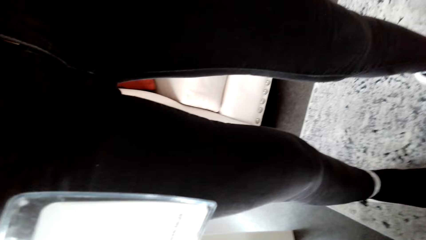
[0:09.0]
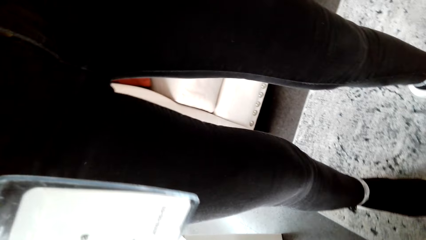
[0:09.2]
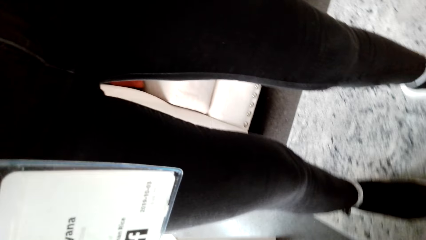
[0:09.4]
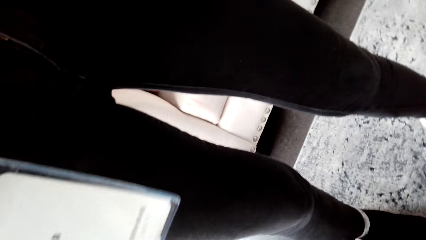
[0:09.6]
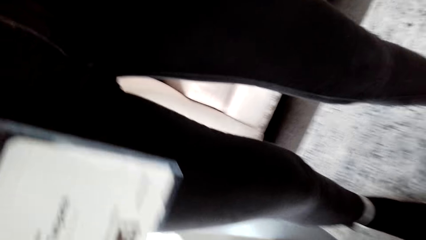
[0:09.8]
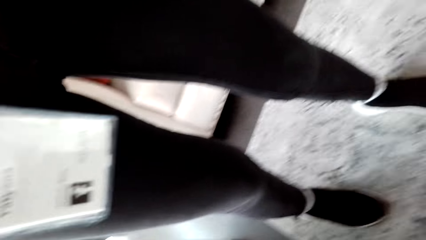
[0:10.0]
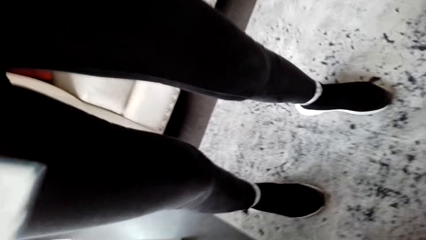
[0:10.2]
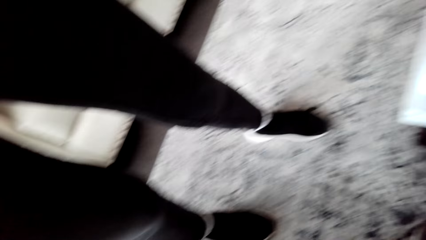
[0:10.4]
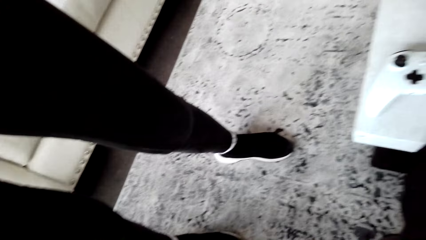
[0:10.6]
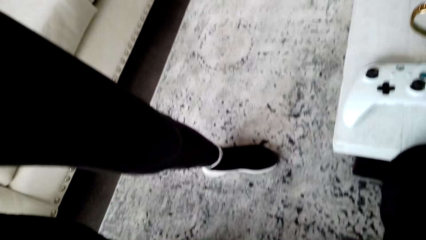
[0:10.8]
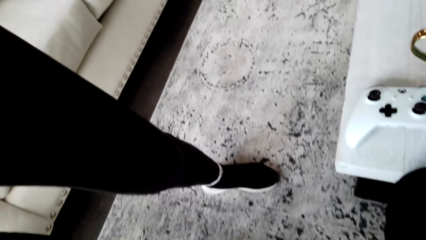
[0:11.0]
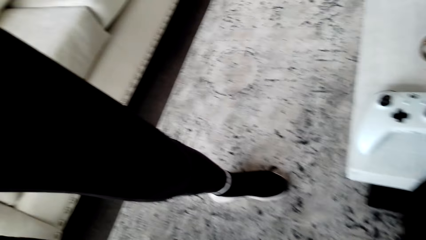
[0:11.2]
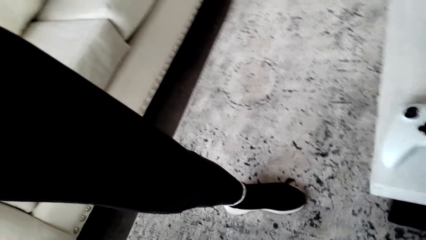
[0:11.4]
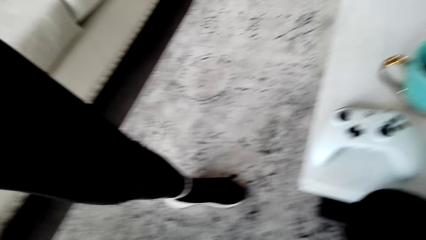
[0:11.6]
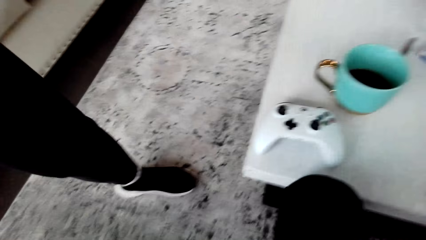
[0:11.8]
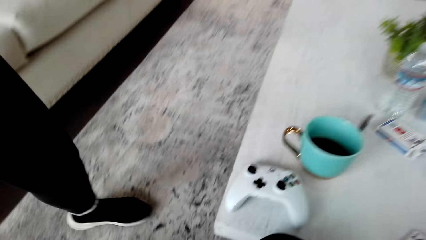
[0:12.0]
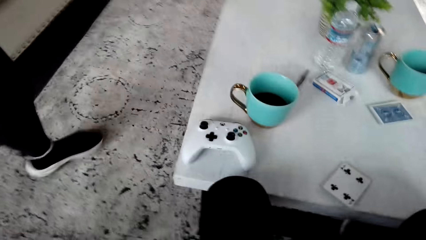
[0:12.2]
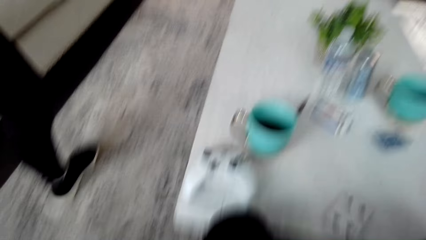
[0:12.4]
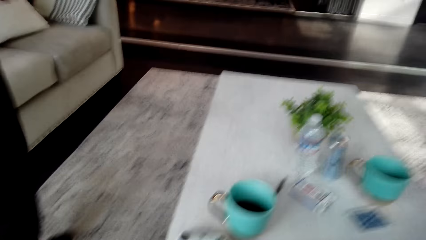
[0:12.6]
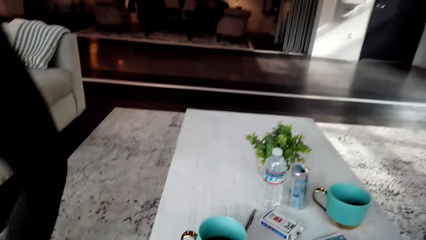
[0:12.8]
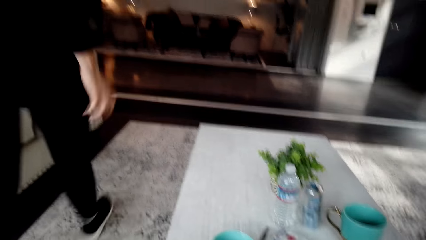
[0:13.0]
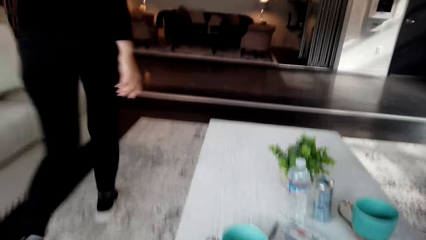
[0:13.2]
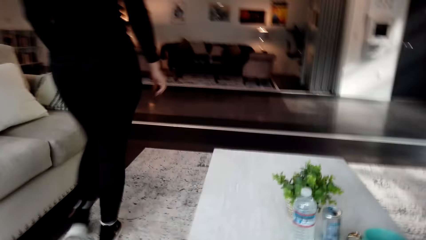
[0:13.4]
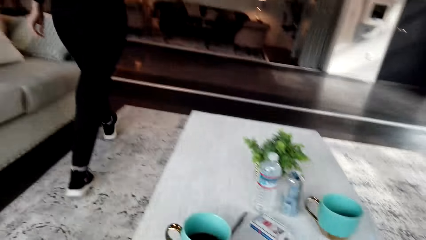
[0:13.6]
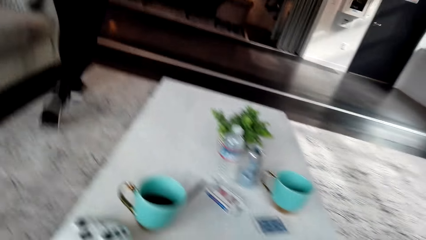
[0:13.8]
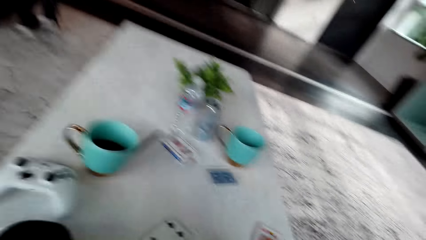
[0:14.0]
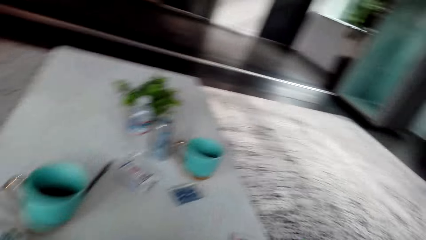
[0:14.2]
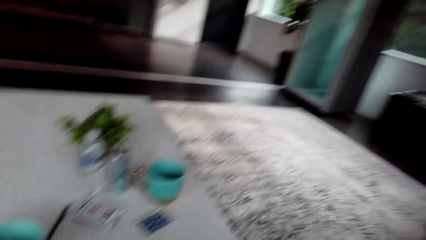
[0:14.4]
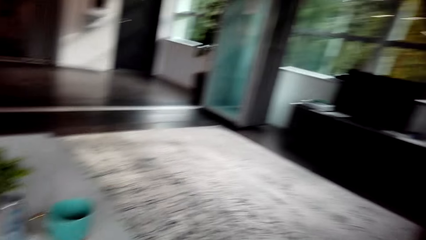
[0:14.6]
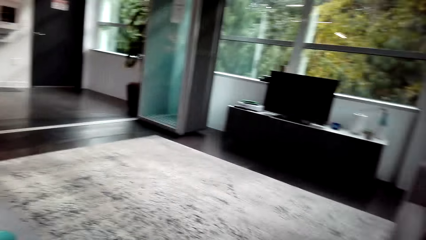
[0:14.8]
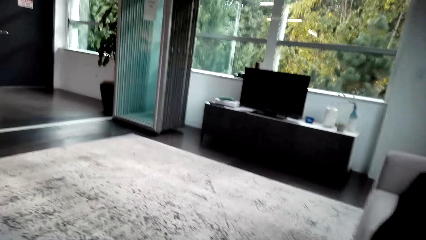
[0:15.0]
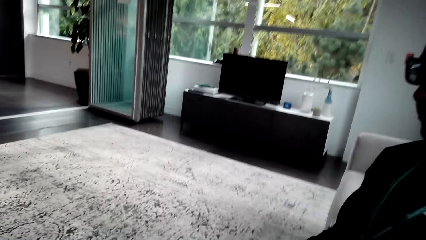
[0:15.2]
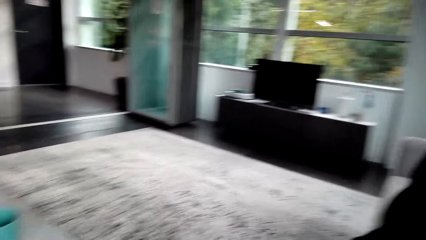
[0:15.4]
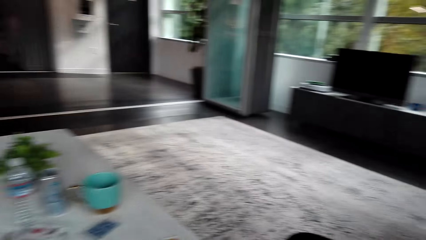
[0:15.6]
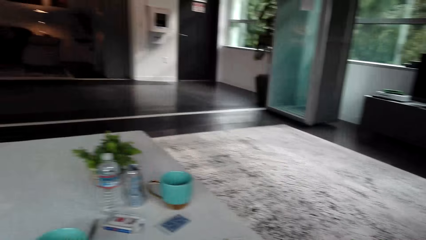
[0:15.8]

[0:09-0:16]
The camera wearer looks around.

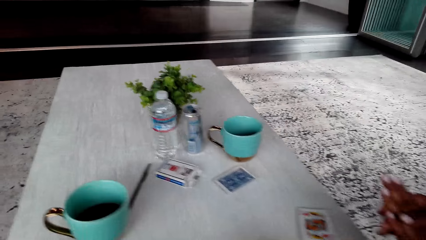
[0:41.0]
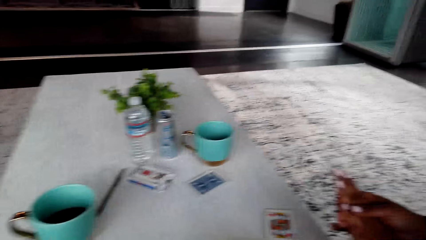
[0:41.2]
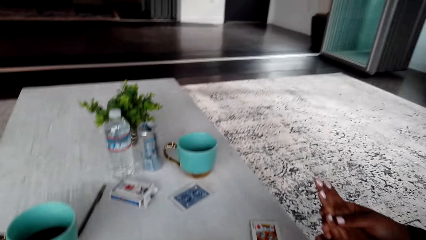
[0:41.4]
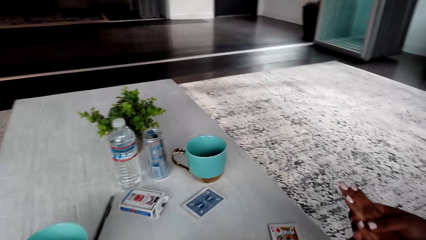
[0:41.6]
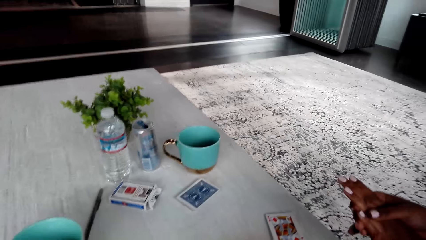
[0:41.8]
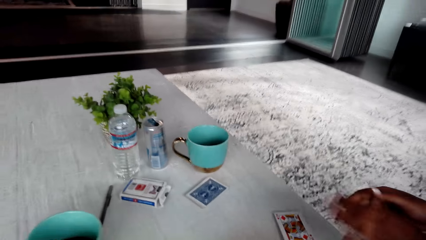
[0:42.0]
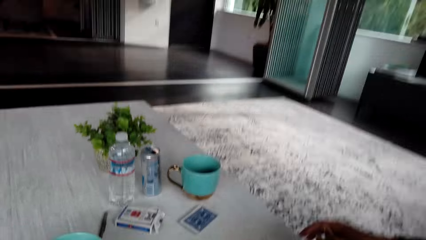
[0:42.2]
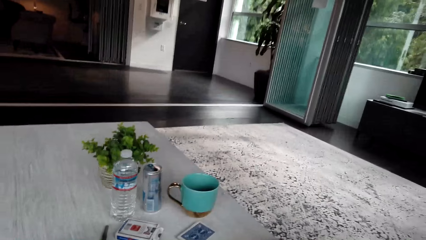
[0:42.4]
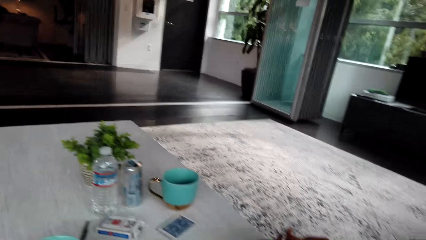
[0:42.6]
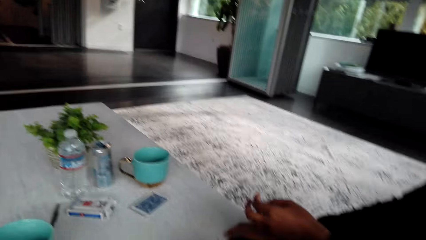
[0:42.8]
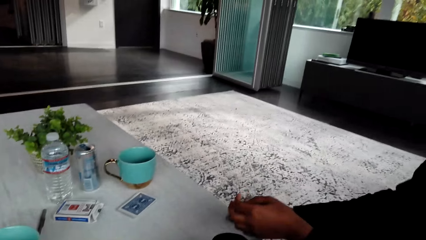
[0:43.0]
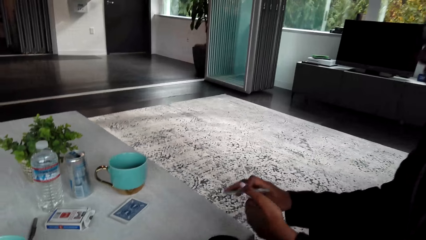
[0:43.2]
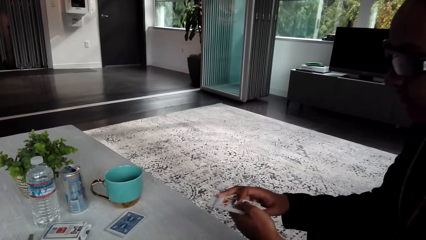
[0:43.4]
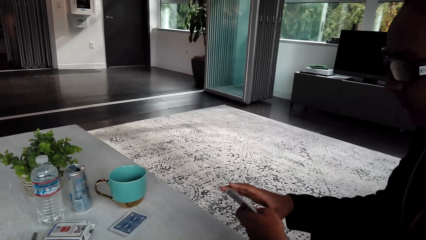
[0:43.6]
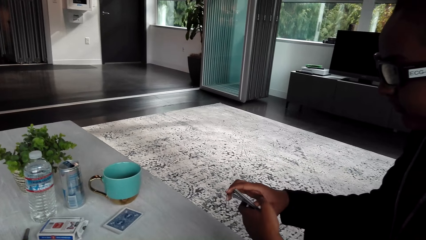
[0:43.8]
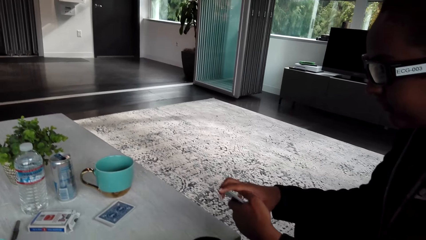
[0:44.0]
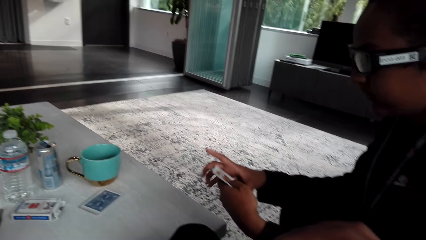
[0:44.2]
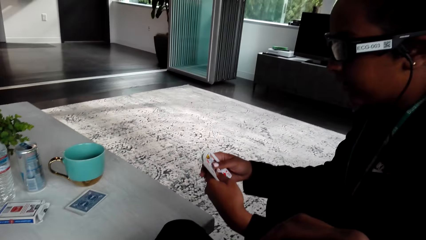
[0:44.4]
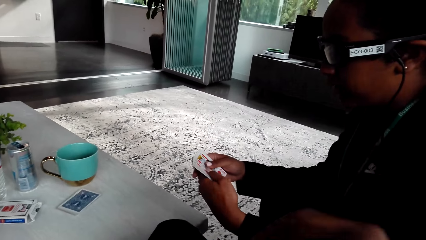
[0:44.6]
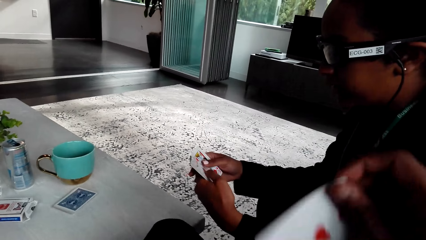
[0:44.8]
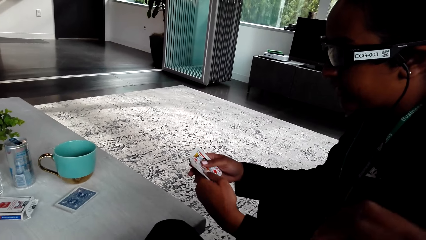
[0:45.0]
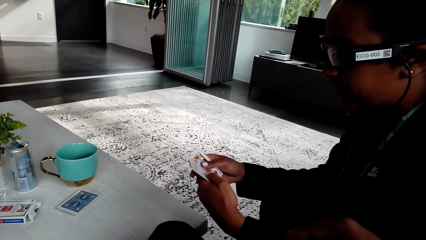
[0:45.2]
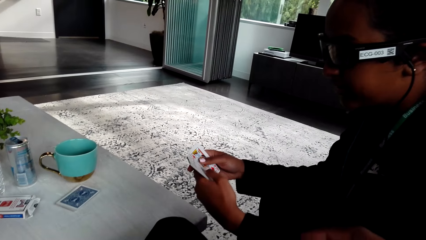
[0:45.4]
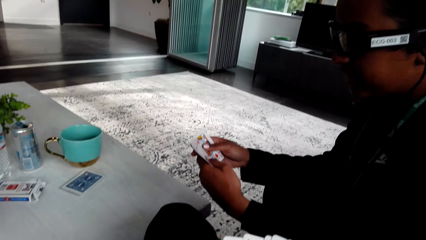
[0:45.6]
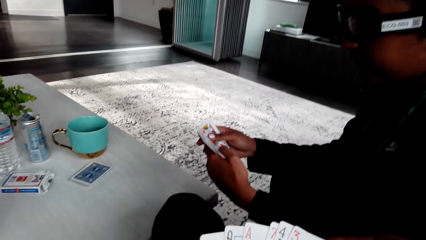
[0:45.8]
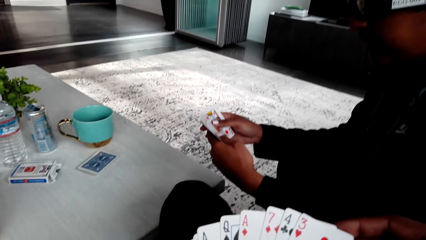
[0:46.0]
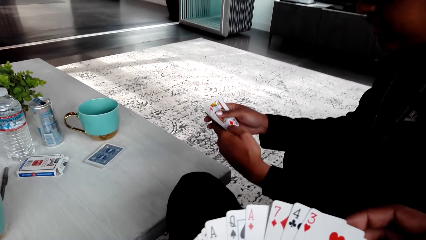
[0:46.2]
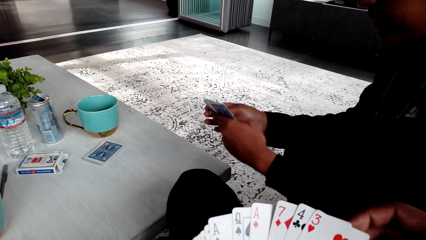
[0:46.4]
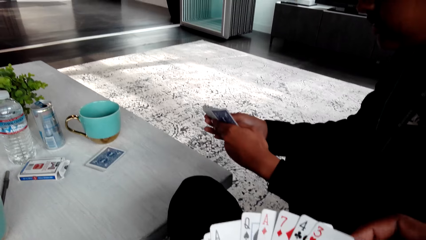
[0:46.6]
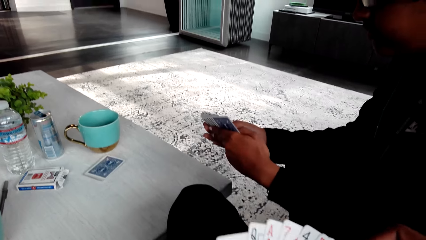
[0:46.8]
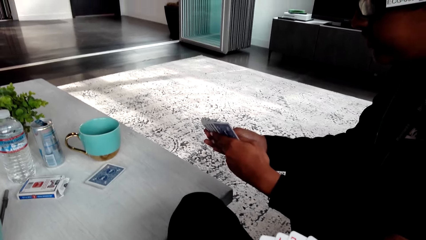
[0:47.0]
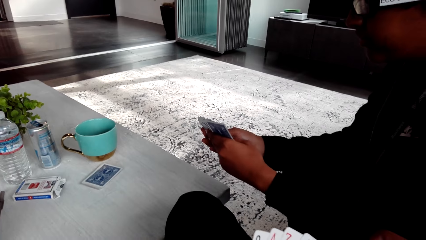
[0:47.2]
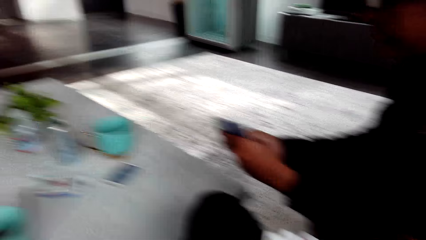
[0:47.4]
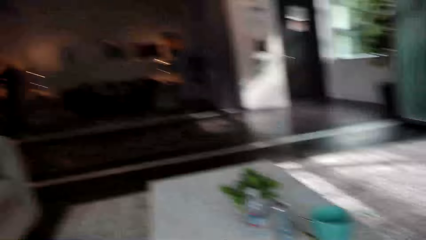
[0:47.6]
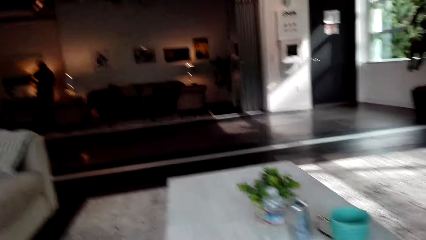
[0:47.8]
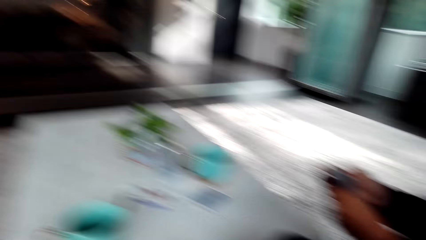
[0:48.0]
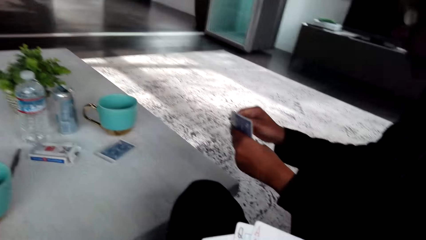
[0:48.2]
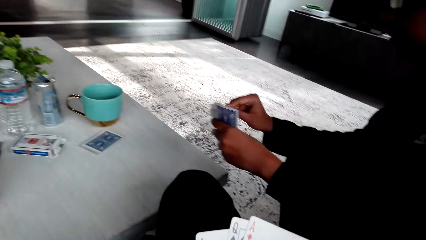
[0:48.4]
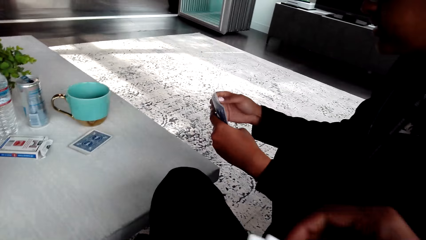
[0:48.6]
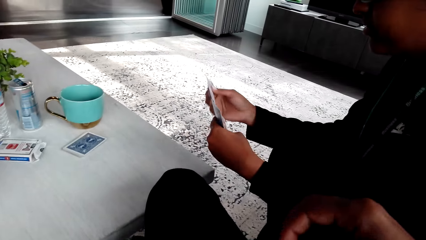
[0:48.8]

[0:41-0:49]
A woman picks cards on the table. The camera wearer and the woman arrange the cards. The camera wearer shuffles the cards. The woman shuffles the cards.
